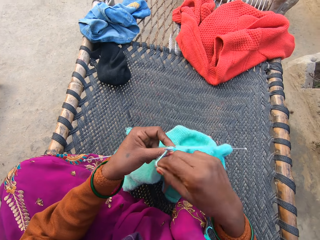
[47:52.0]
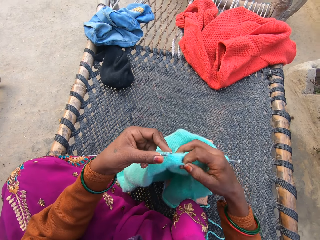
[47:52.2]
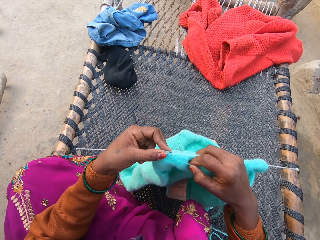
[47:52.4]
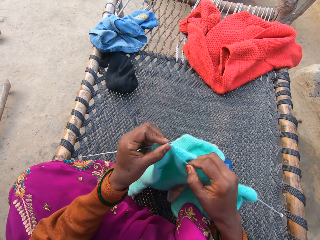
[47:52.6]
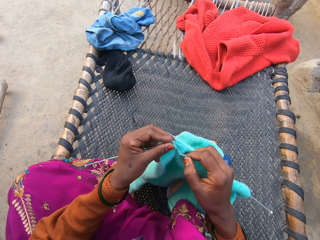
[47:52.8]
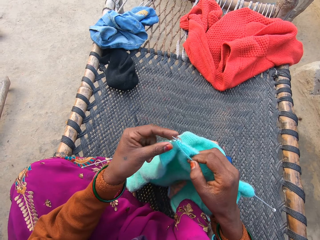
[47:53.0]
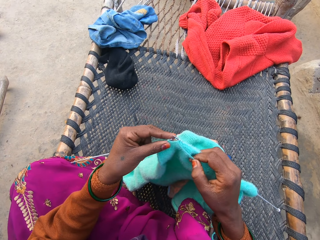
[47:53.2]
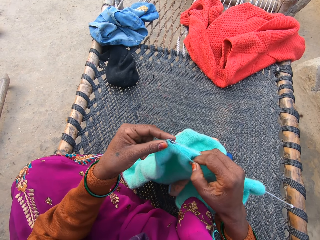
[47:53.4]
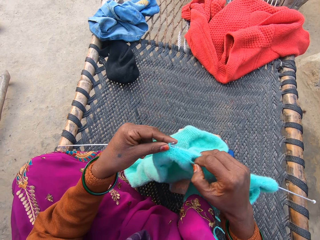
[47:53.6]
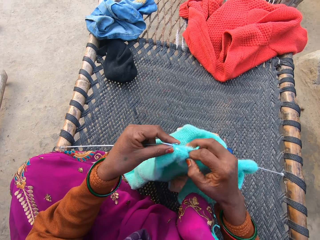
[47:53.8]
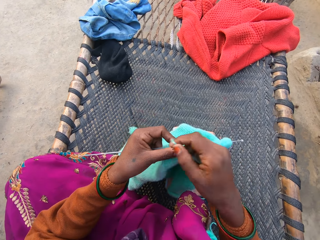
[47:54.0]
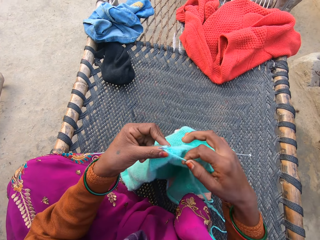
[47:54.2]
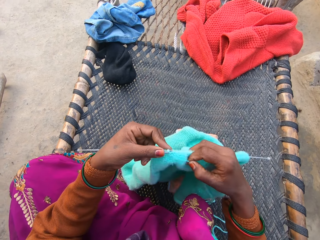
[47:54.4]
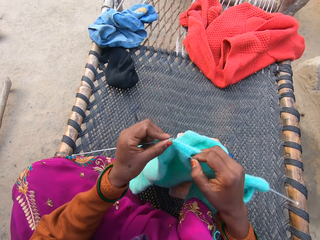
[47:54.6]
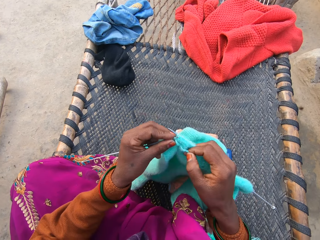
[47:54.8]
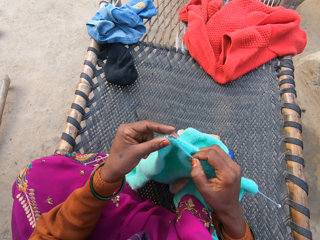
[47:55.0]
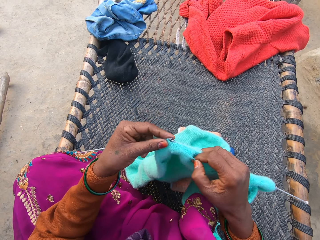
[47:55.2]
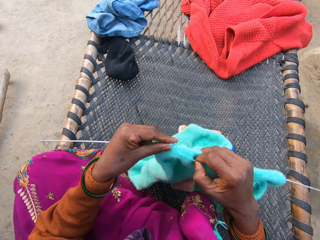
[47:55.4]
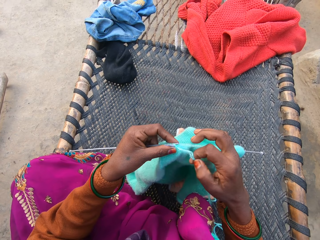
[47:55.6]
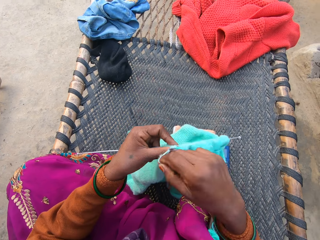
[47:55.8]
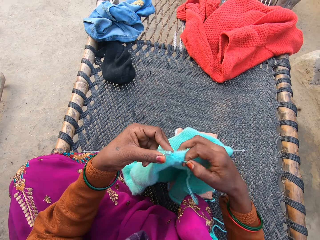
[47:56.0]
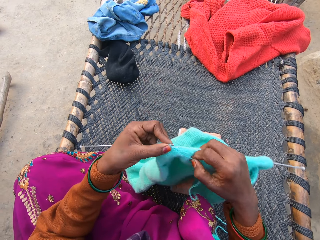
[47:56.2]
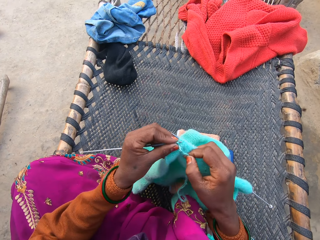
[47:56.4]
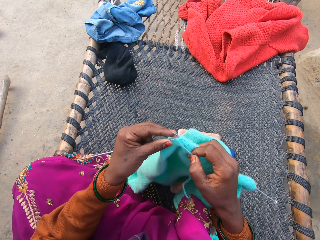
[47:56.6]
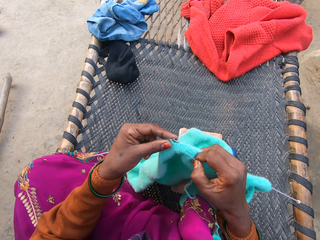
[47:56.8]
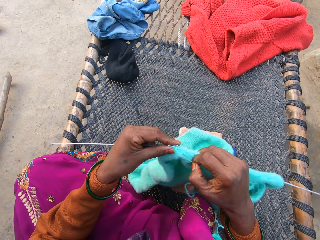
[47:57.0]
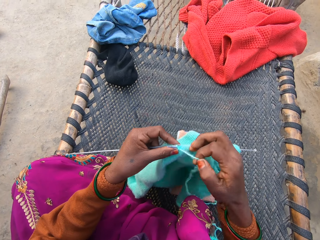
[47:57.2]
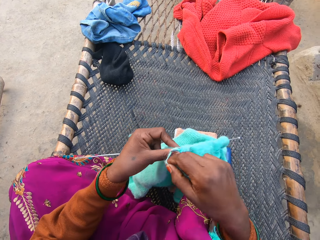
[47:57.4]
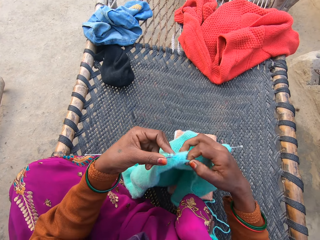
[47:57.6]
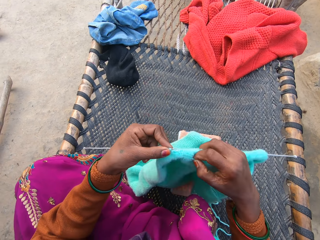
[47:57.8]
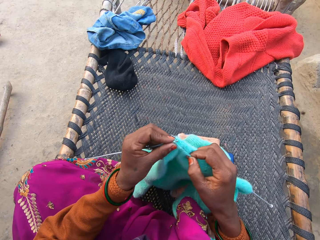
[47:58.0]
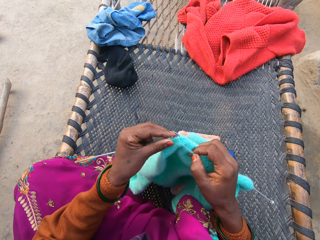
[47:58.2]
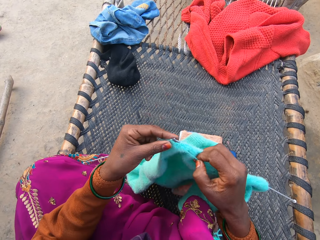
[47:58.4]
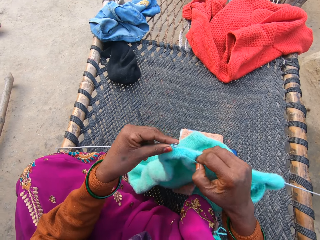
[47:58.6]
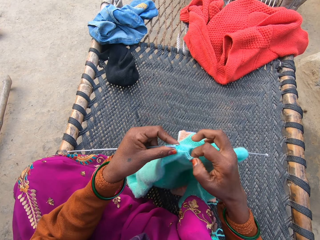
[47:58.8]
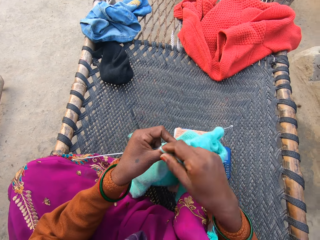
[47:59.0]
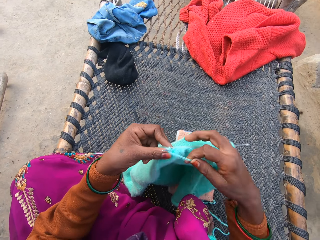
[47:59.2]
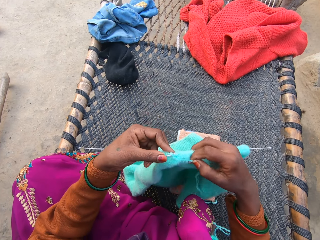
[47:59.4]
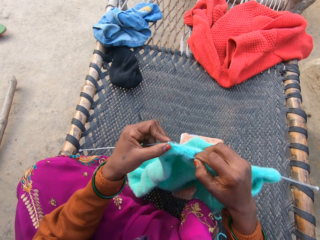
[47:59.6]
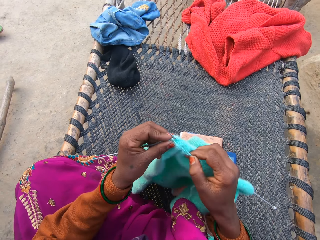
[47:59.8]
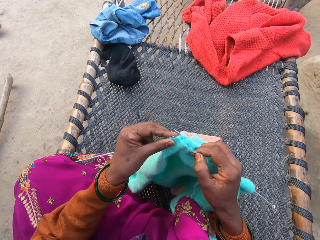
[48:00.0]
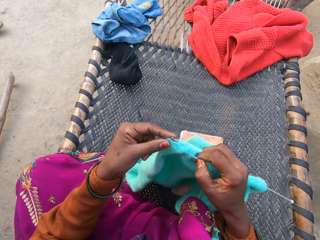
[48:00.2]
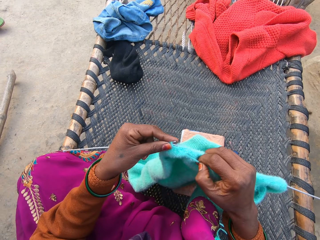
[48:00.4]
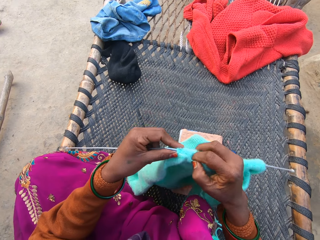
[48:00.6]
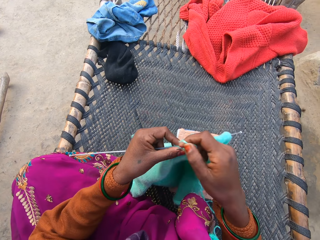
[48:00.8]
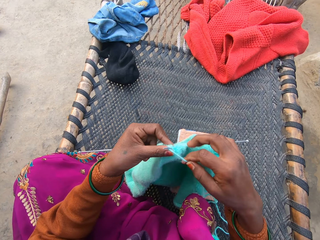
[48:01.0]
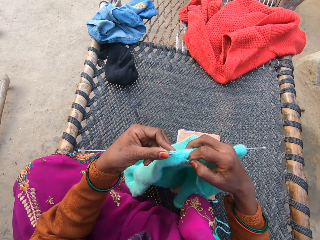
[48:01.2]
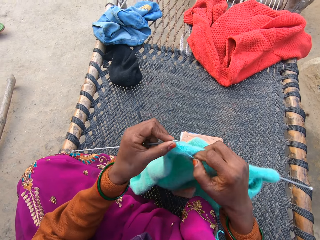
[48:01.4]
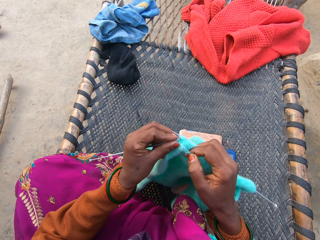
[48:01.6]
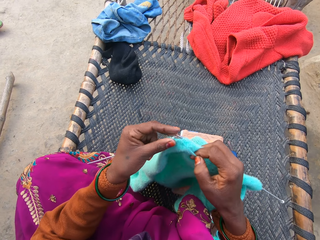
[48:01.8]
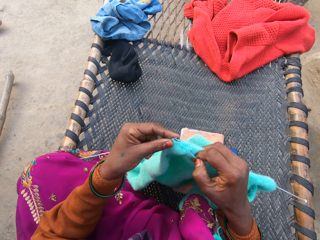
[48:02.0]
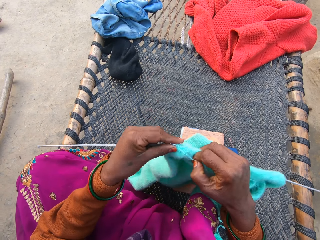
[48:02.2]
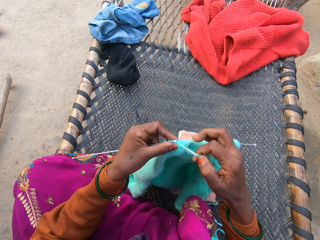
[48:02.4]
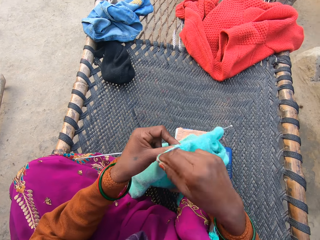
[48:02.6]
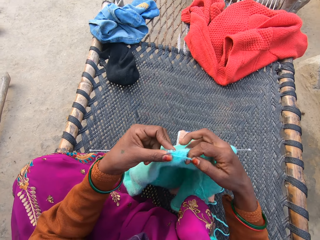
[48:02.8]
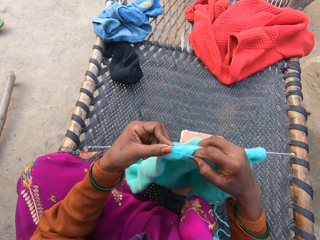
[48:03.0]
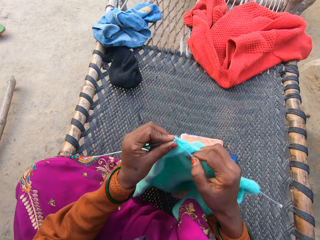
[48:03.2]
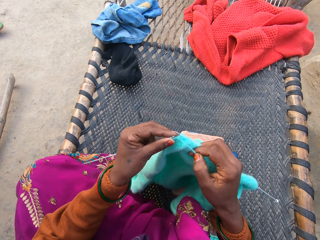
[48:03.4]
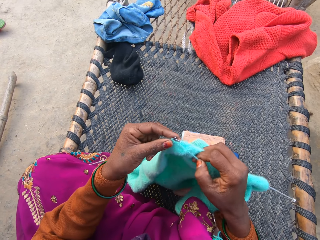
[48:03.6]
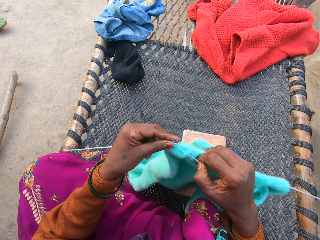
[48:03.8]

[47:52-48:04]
The camera wearer knits the fabric.

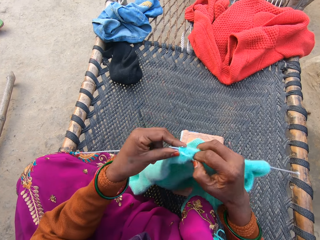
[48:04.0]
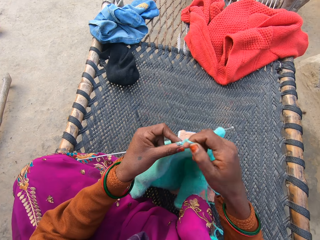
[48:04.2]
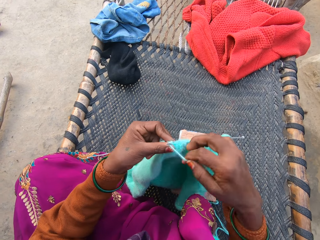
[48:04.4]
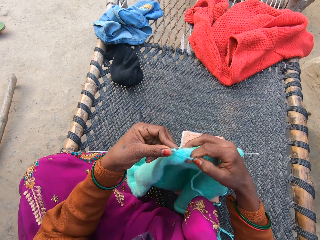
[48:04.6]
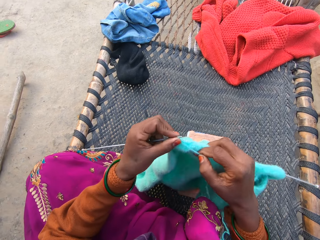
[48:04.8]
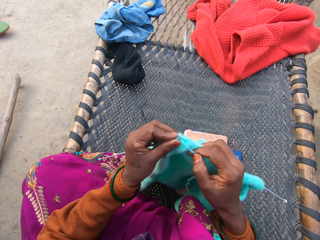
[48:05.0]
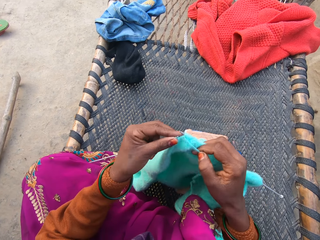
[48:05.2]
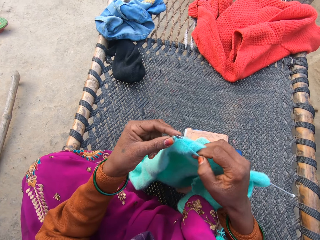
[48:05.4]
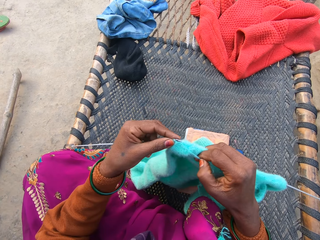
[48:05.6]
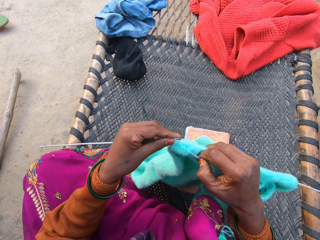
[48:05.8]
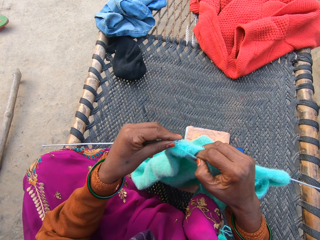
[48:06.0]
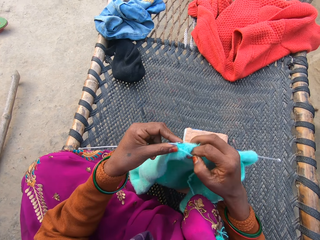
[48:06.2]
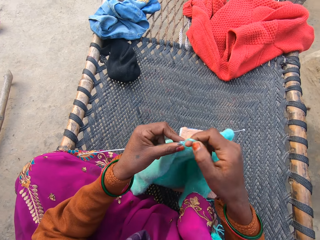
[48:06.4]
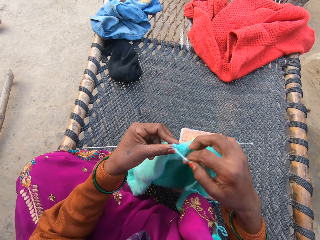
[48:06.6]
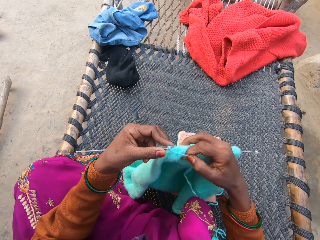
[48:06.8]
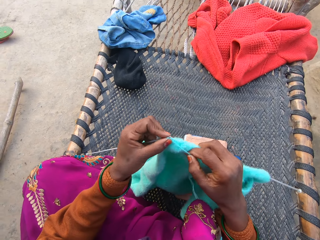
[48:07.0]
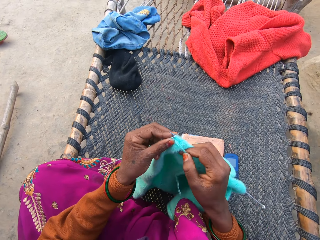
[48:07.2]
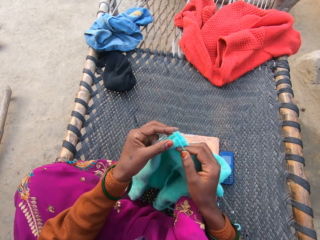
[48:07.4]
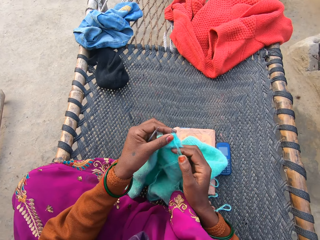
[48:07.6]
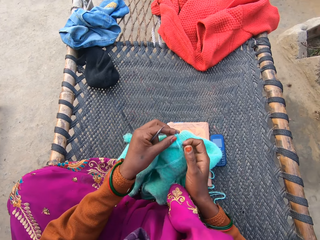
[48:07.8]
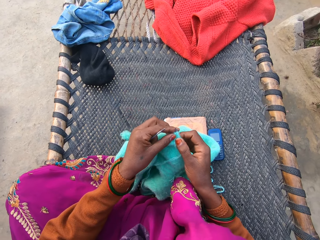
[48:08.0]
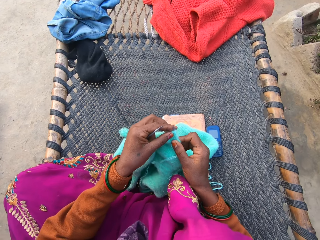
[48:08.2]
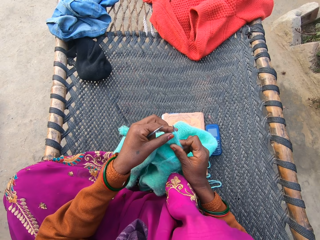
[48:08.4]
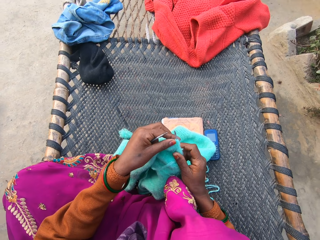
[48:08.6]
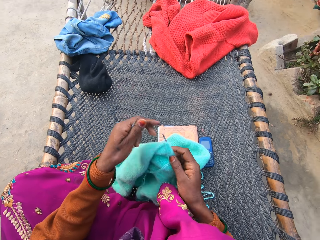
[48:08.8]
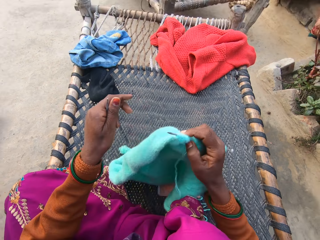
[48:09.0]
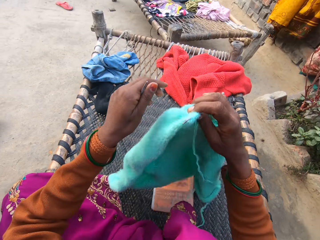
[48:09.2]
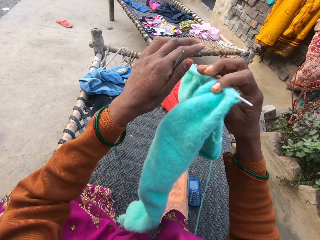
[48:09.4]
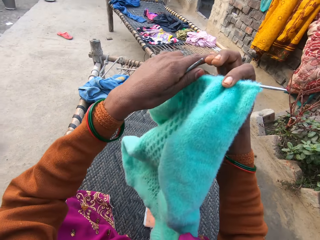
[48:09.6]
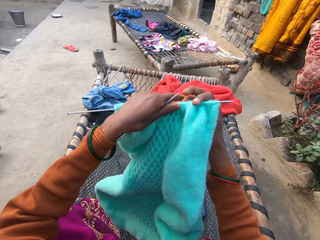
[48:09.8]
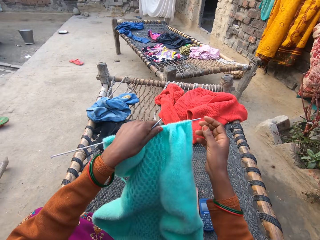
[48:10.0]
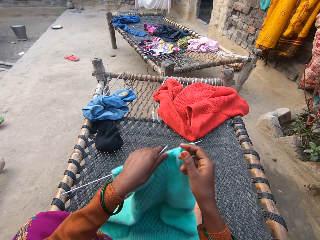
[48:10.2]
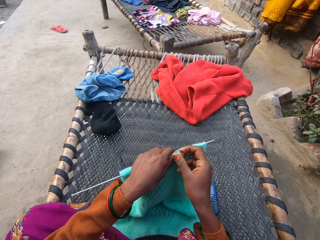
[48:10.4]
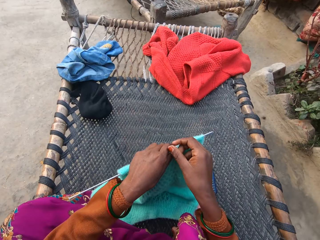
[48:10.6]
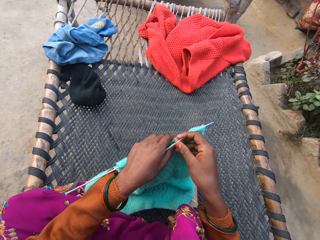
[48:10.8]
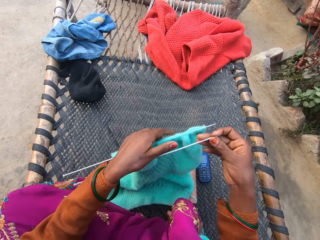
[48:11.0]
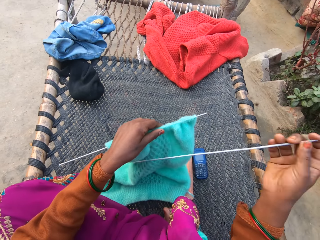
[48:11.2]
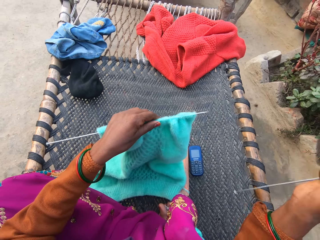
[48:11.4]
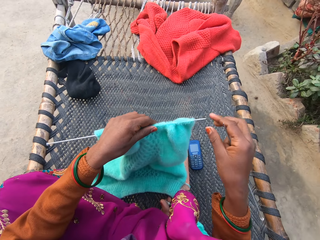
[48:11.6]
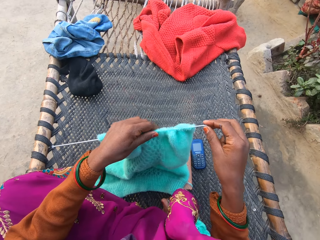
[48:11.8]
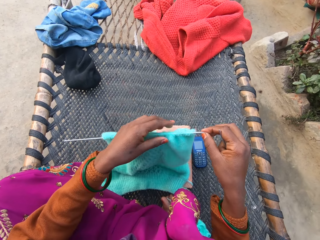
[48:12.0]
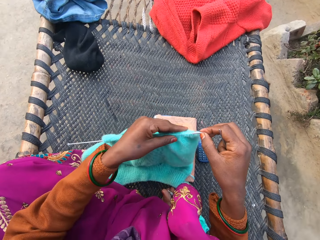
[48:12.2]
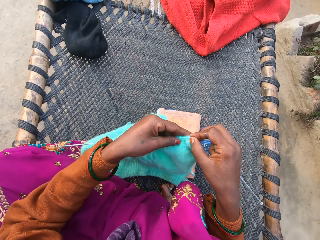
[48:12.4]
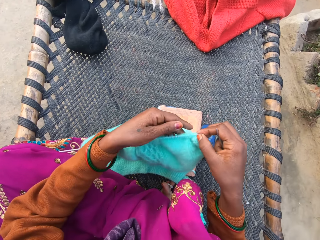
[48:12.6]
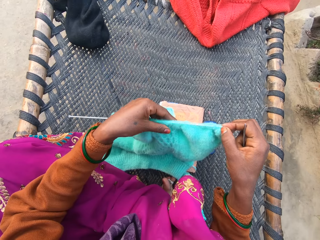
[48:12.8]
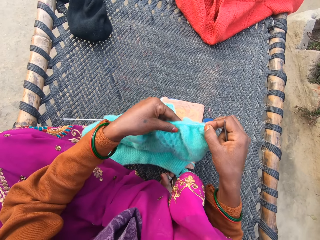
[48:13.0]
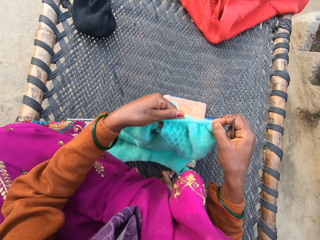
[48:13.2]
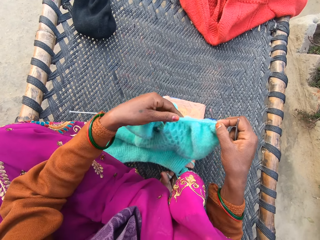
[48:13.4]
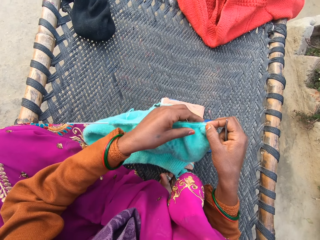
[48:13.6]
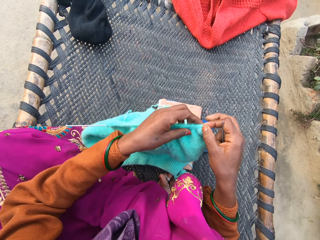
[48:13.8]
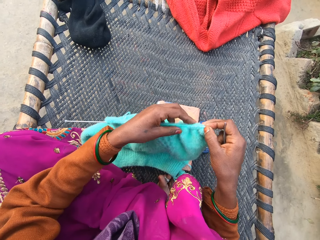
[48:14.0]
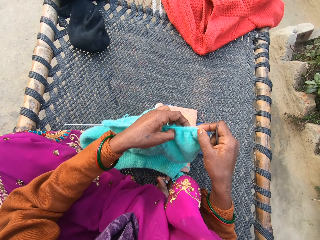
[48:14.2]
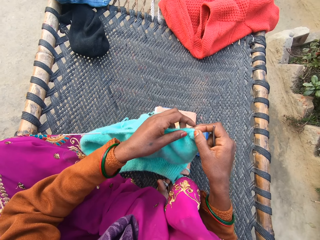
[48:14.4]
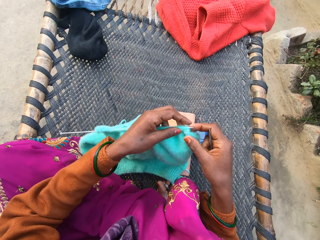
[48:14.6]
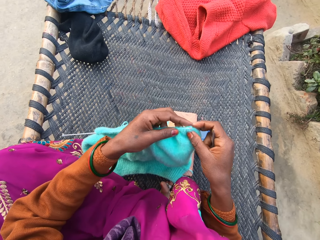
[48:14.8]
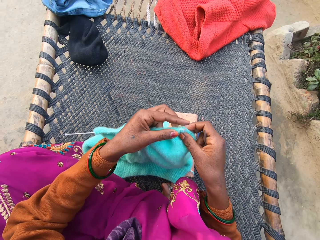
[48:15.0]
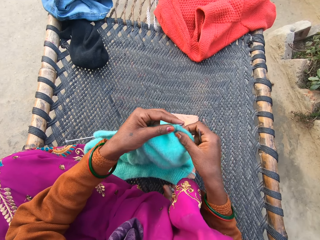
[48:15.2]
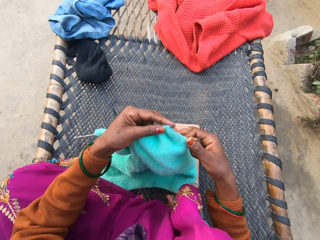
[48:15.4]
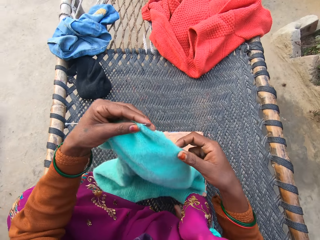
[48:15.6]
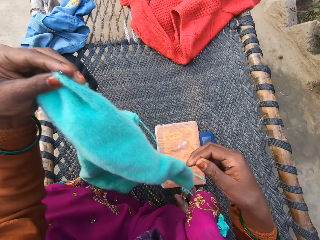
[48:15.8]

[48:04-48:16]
The camera wearer adjusts the knitted fabric with her left hand on the rattan mat. She repositions the knitted fabric with both her hands on the rattan mat. She turns the fabric around. She passes the knitting needle to her right hand. She adjusts the knitted fabric with her left hand on the rattan mat.
